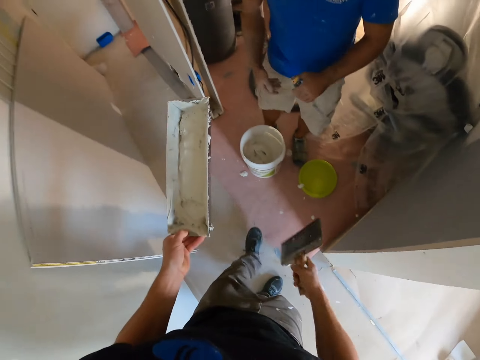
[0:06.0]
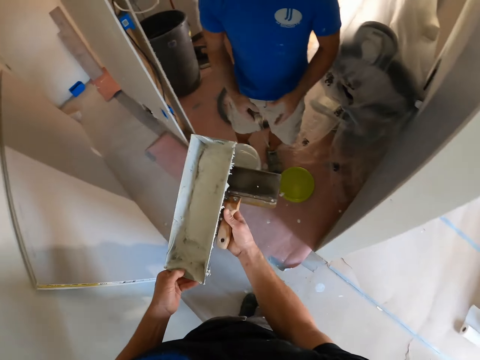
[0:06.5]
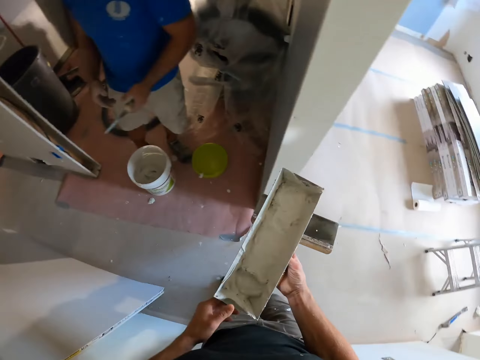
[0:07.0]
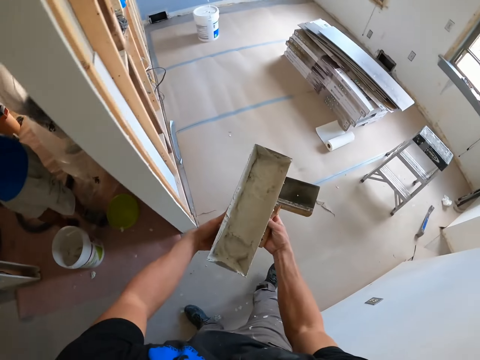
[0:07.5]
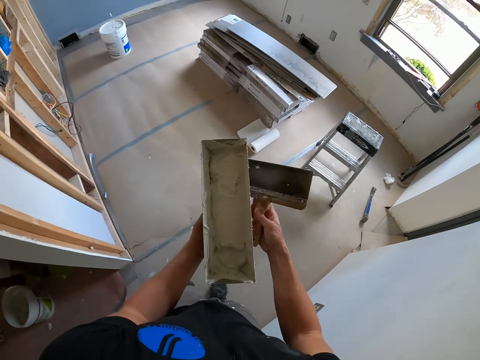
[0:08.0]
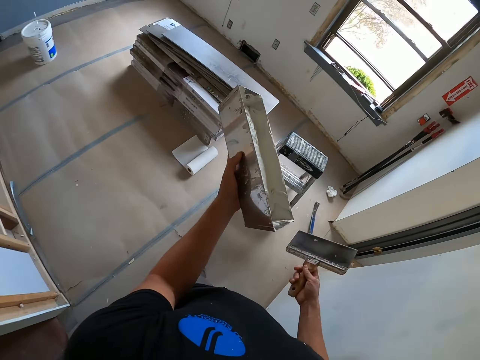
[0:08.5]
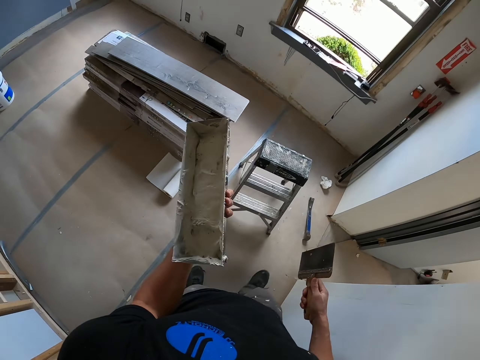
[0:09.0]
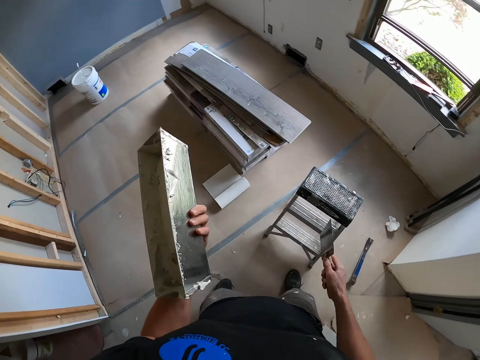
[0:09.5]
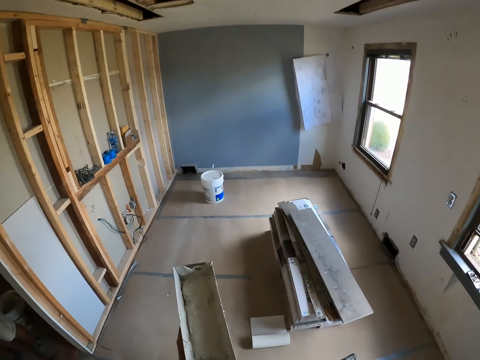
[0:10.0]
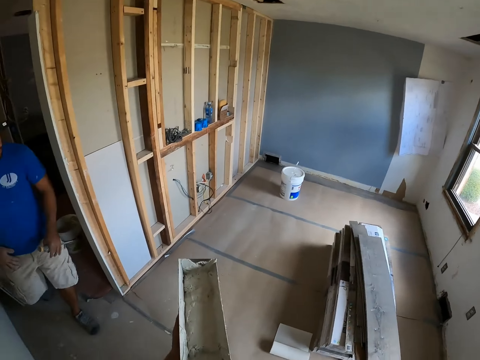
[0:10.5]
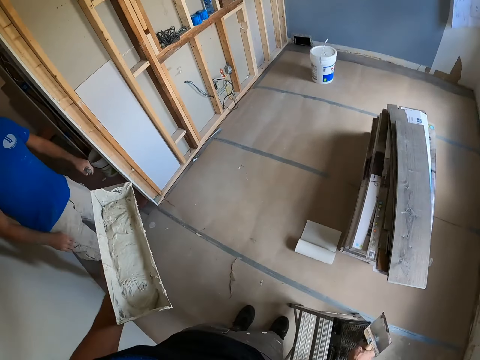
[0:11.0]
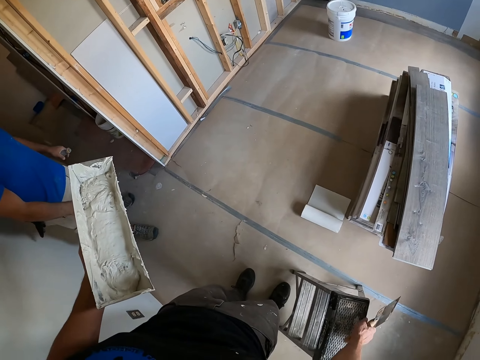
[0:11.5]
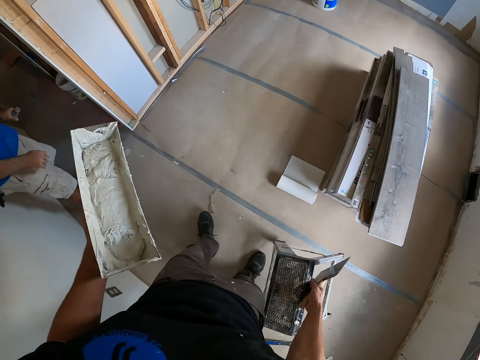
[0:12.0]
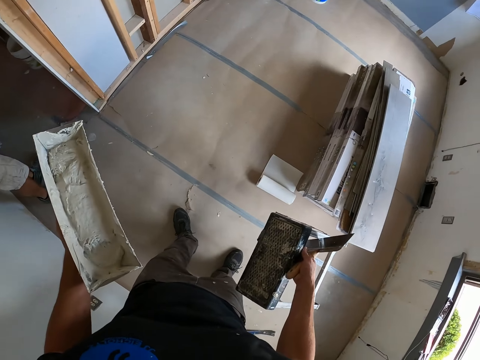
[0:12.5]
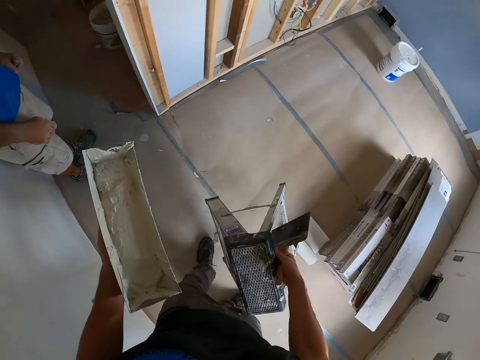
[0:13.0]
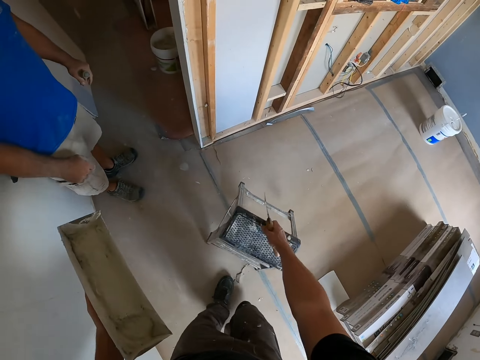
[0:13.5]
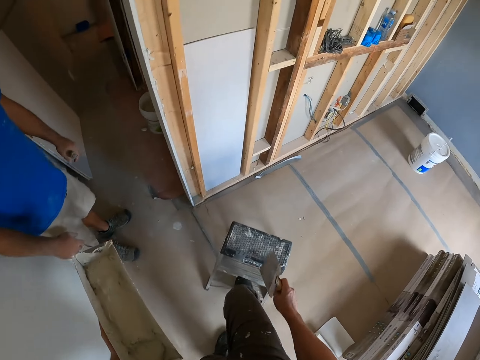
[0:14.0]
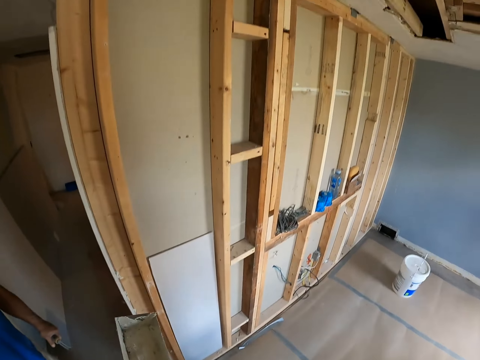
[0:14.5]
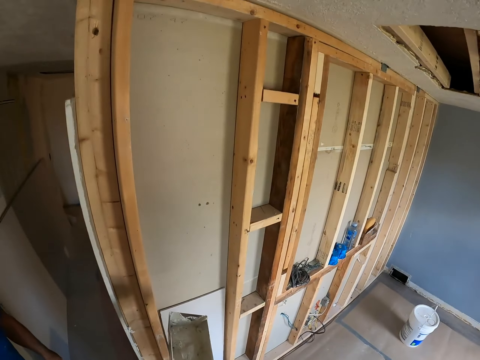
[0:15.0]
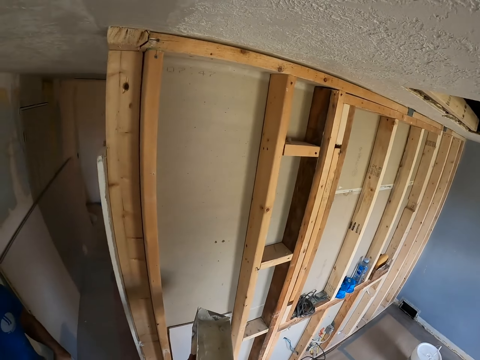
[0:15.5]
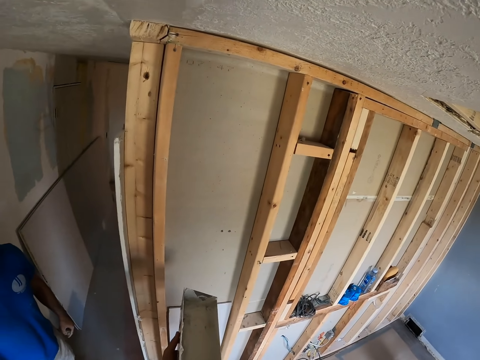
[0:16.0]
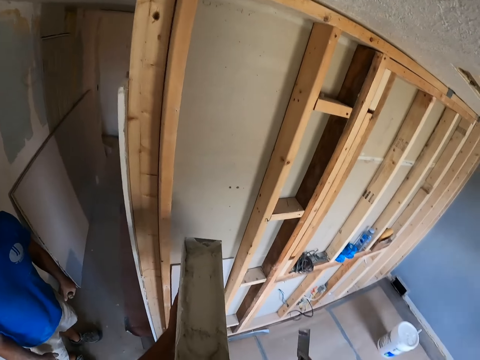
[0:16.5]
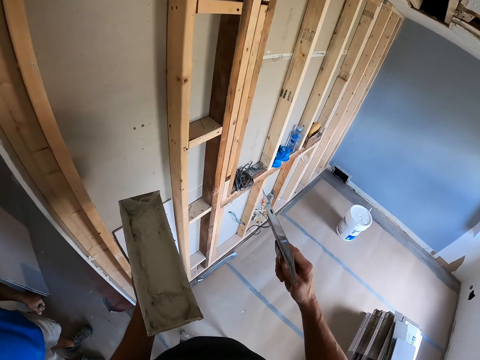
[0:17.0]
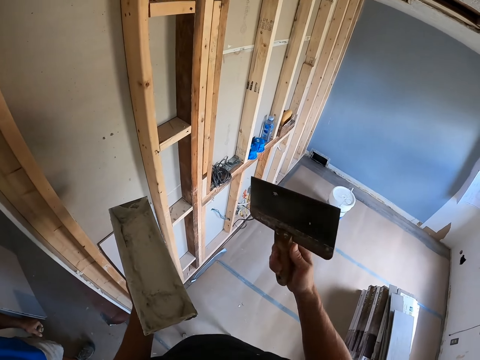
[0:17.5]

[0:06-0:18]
The camera wearer holds a paint box and holds a brush. They pick up the stool ladder, carry the stool ladder, and climb on the stool ladder.

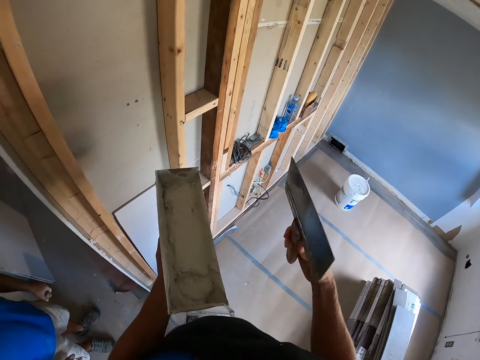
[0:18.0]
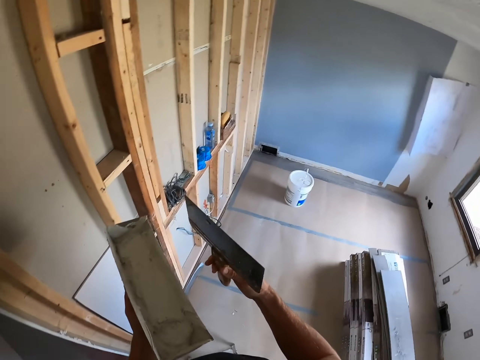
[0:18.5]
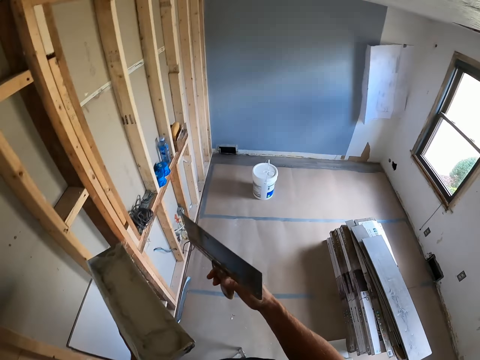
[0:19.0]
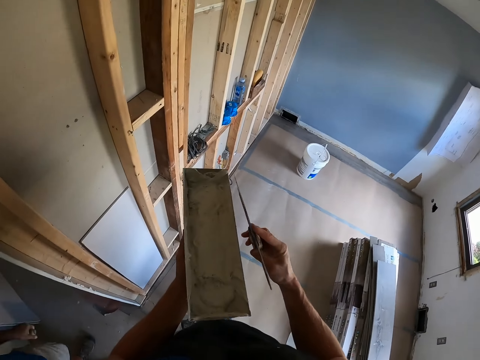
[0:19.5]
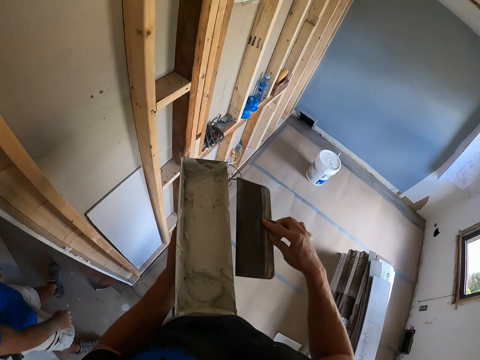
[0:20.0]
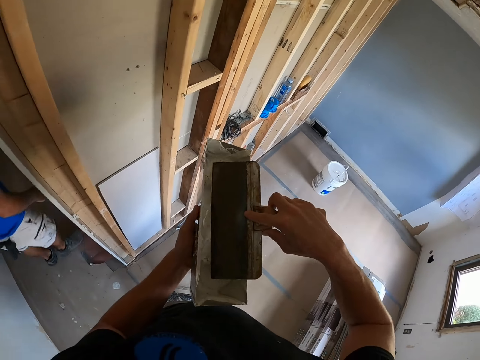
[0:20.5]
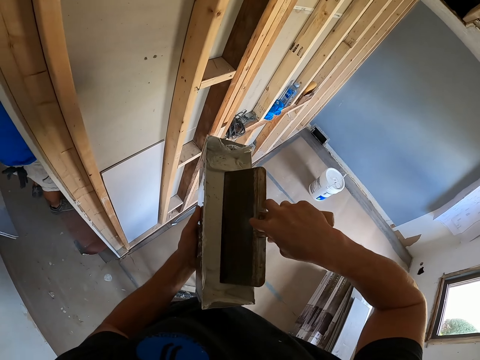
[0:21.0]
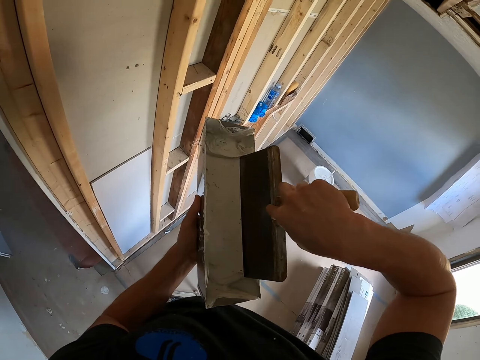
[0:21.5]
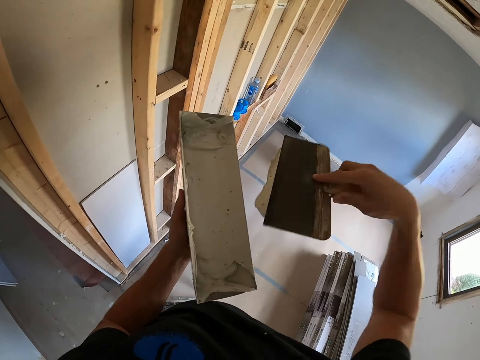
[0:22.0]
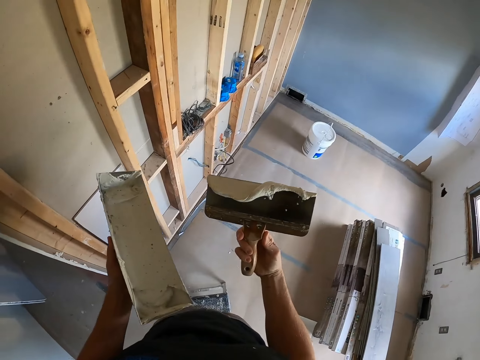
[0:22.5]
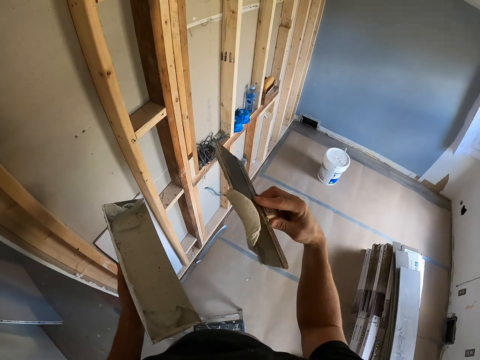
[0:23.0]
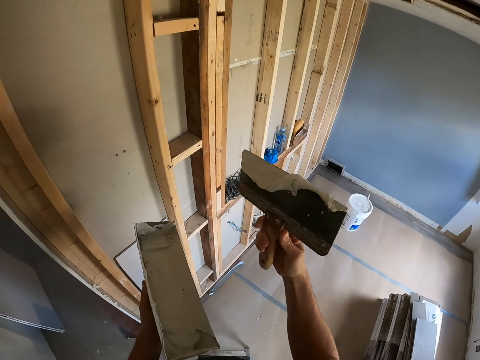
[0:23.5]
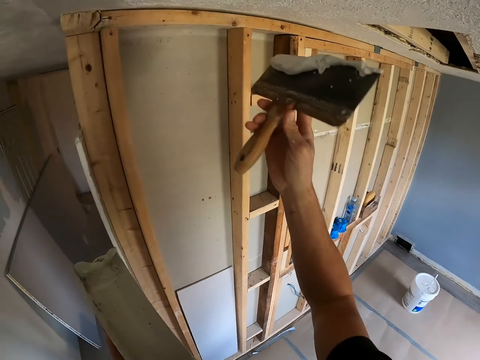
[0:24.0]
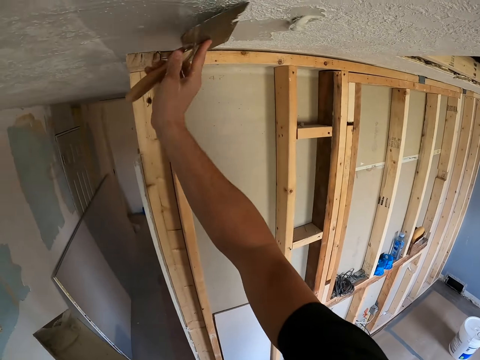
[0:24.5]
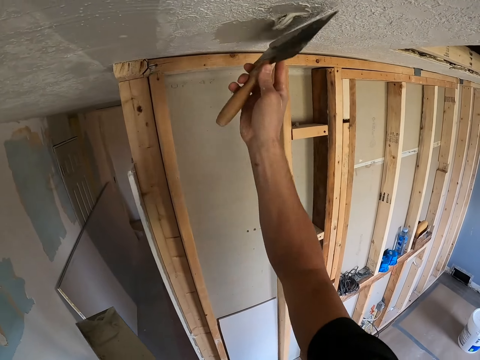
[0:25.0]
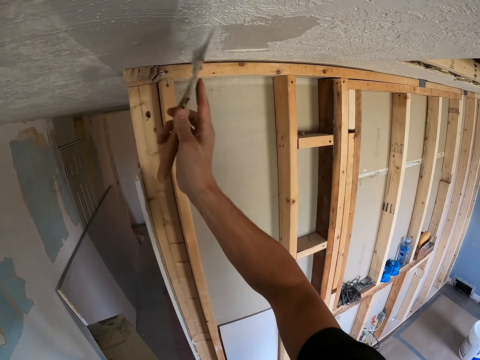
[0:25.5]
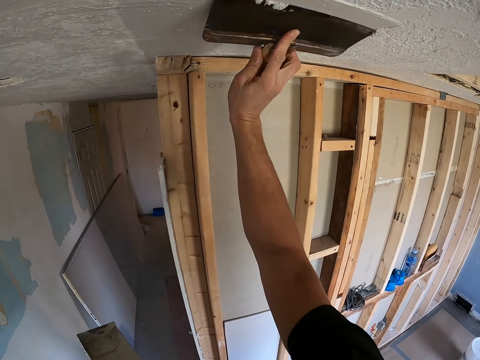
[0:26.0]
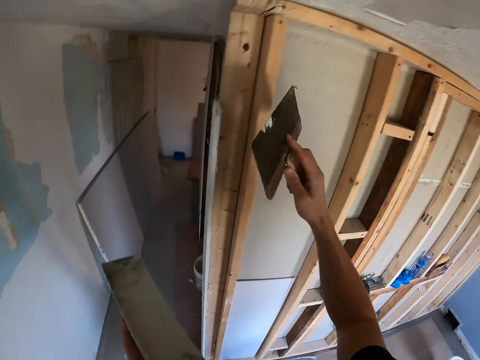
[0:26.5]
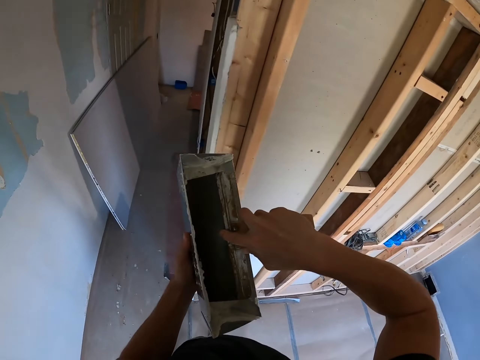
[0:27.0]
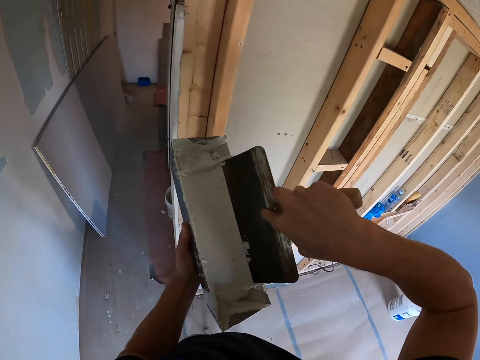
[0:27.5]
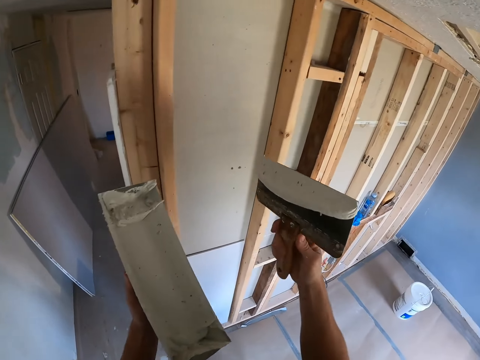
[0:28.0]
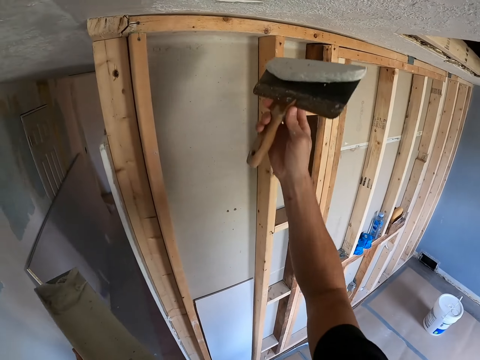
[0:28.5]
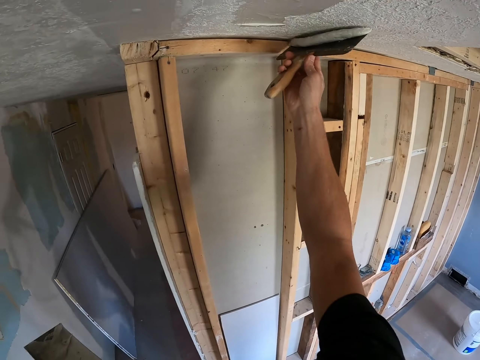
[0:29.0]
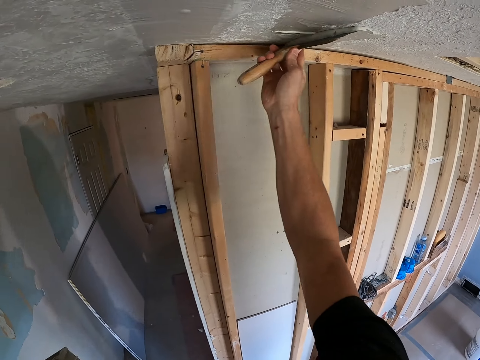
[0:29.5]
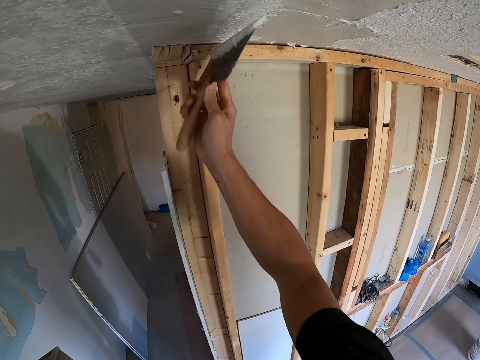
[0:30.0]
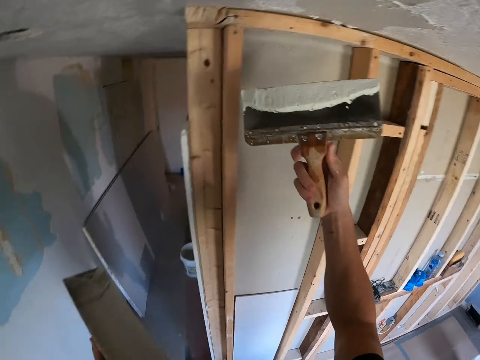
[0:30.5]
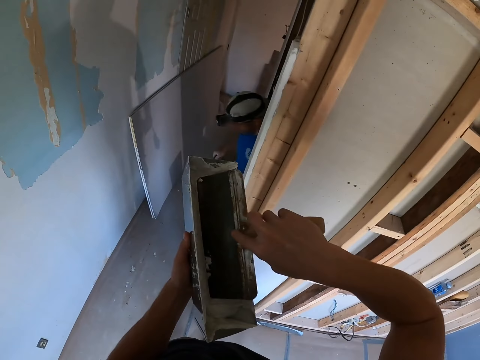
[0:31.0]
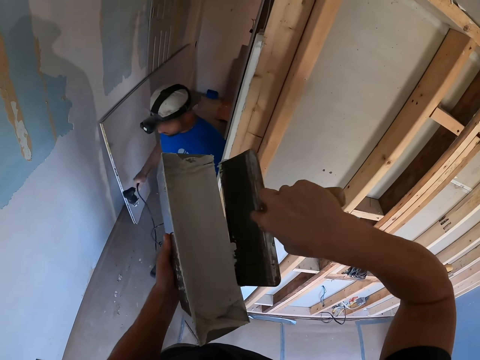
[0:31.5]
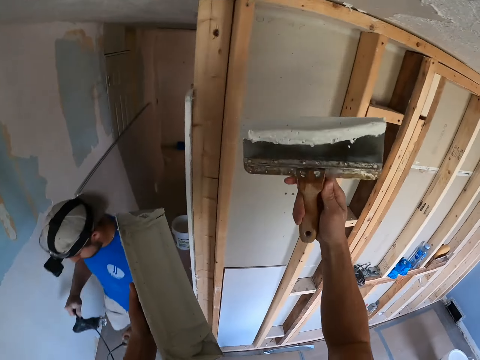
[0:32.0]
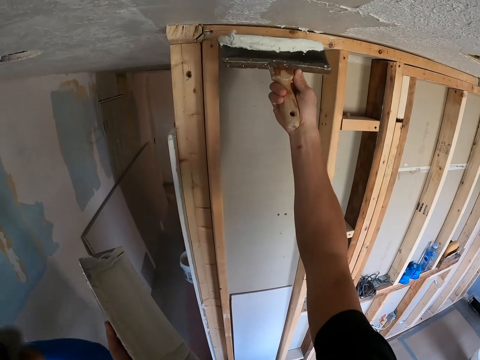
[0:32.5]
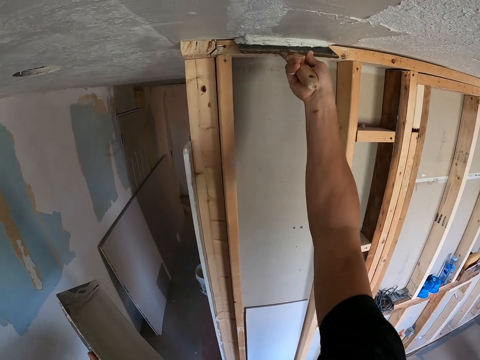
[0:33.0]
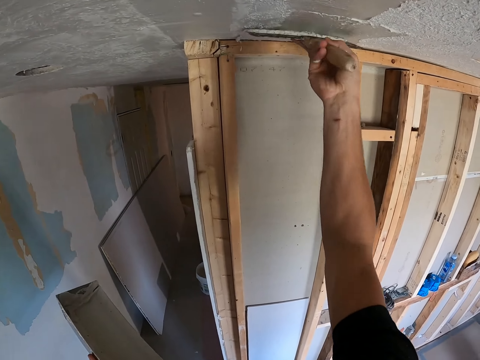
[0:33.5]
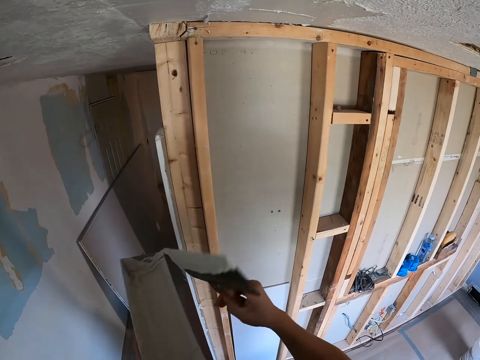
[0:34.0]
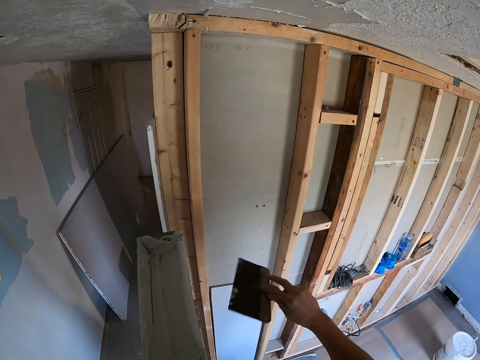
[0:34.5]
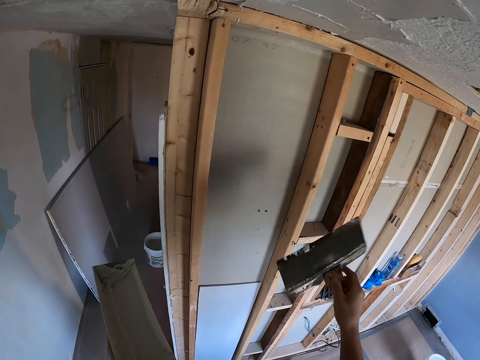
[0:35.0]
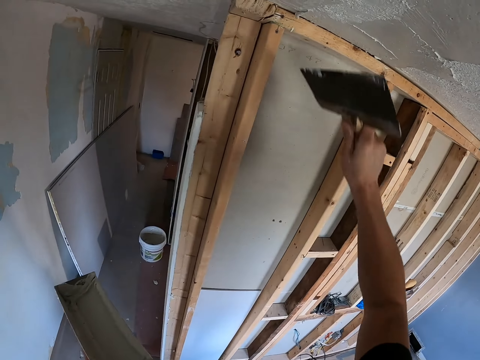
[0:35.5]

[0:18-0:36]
A man walks in the room. The camera wearer dips a brush or spattering spatula in the paint box. They paint the ceiling with the brush or plastering spatula. They dip the brush in the paint box. They paint the ceiling with the brush. They turn around. They scoop the paints with the plastering spatula. The man walks in the room. The camera wearer plasters the ceiling with the plastering spatula and removes excess paints from the plastering spatula.
